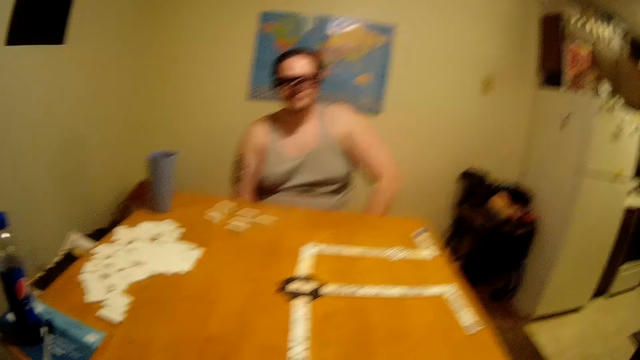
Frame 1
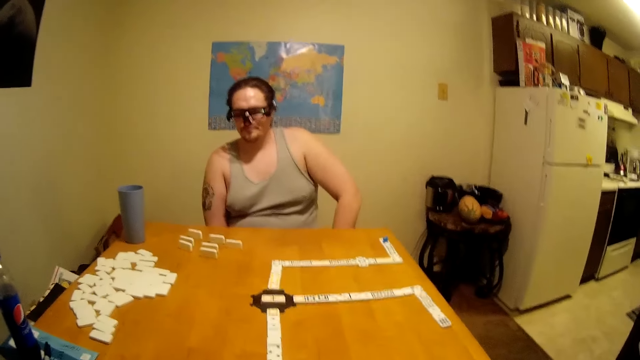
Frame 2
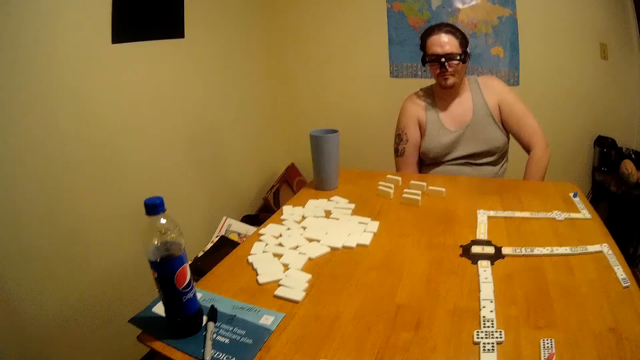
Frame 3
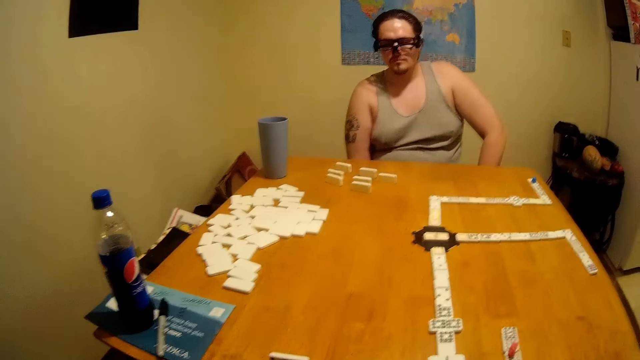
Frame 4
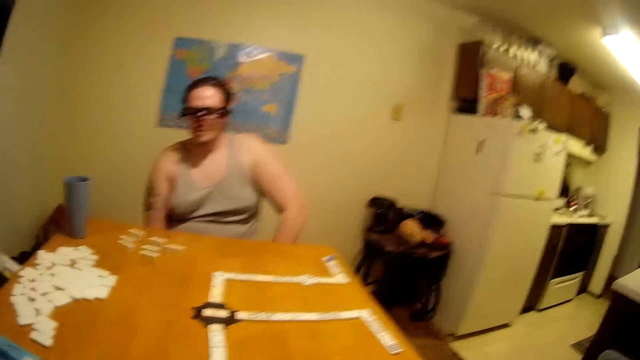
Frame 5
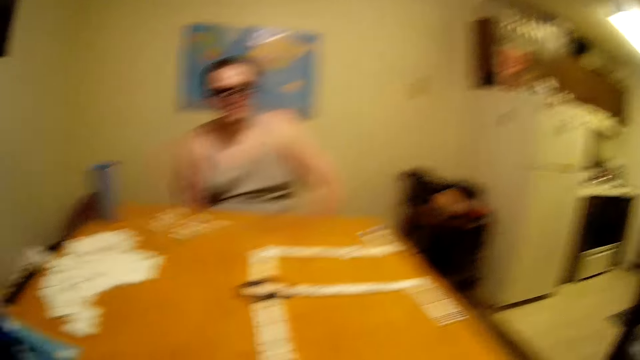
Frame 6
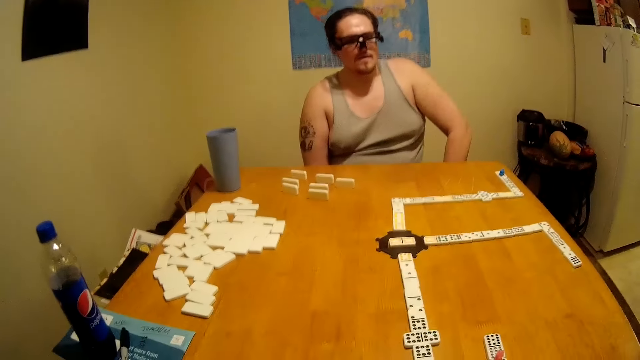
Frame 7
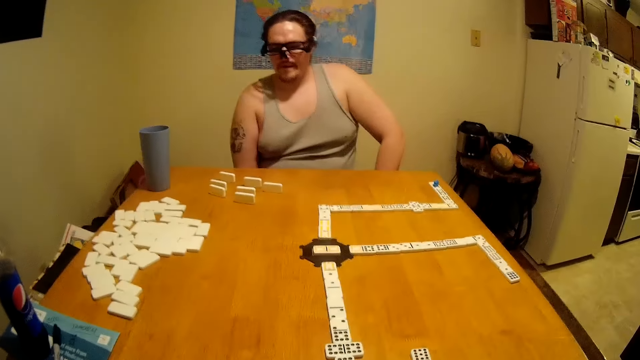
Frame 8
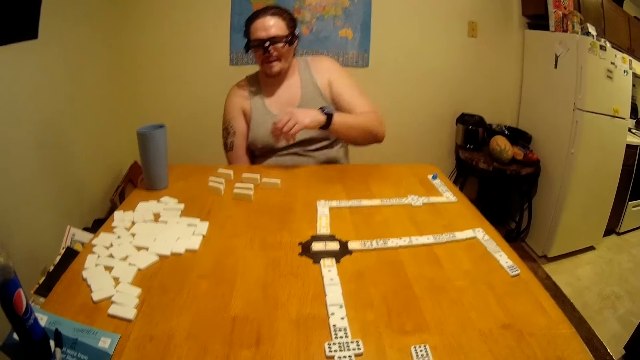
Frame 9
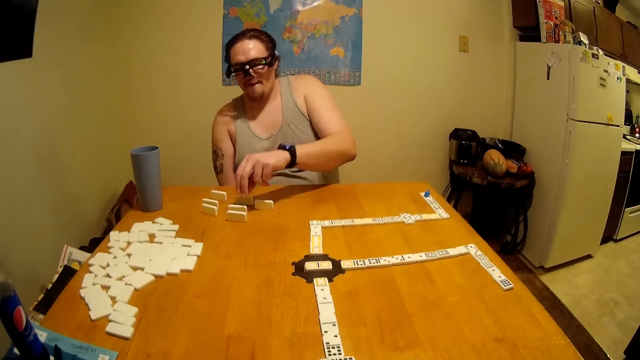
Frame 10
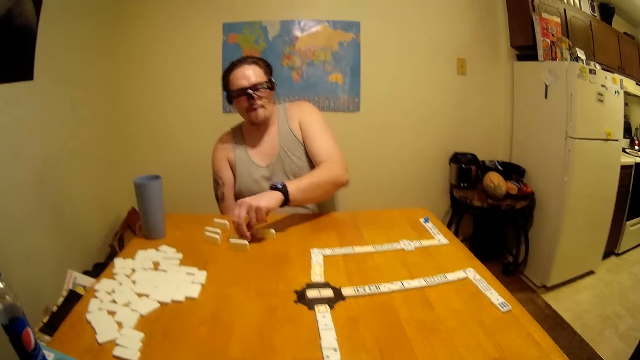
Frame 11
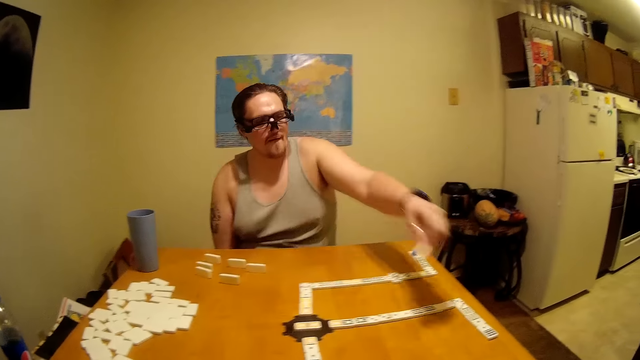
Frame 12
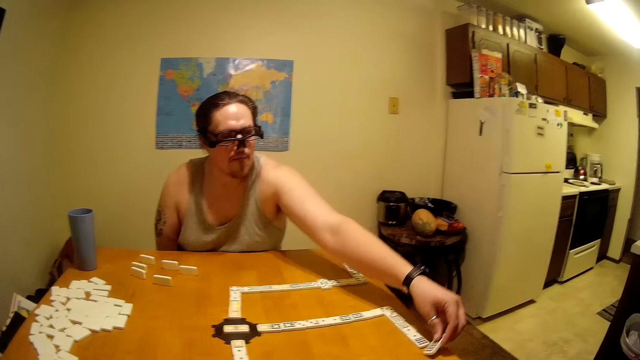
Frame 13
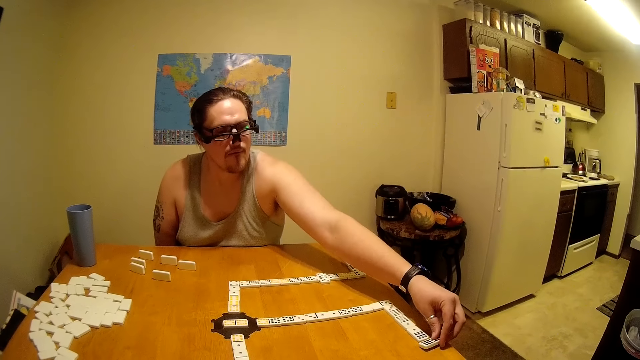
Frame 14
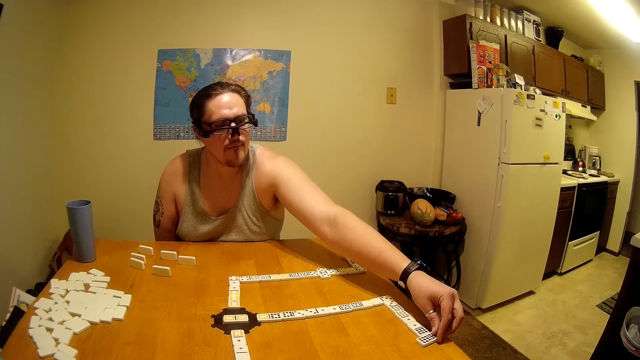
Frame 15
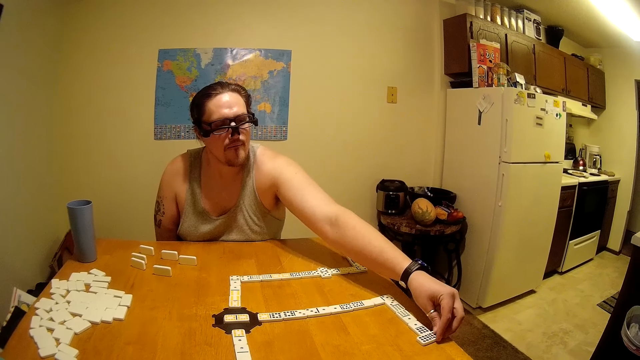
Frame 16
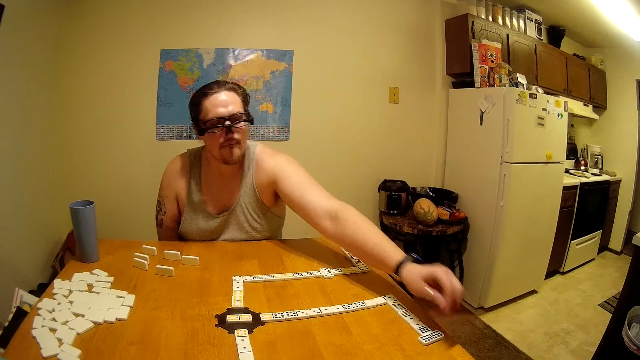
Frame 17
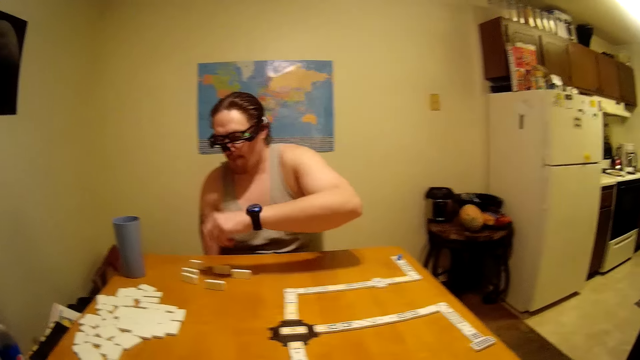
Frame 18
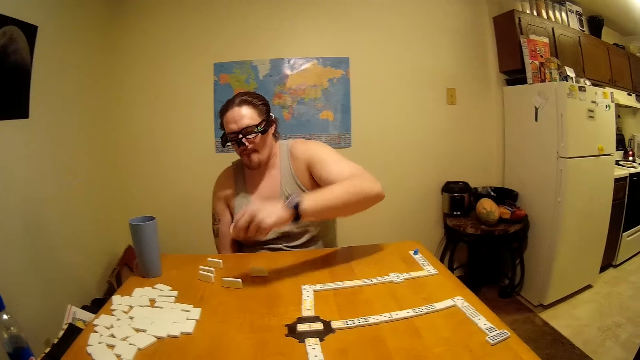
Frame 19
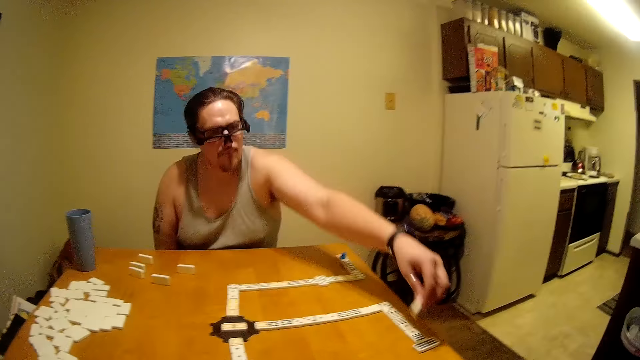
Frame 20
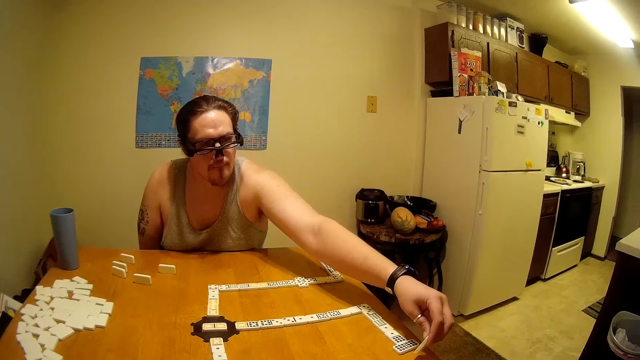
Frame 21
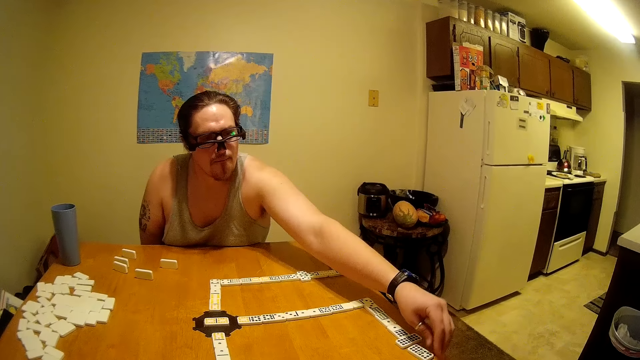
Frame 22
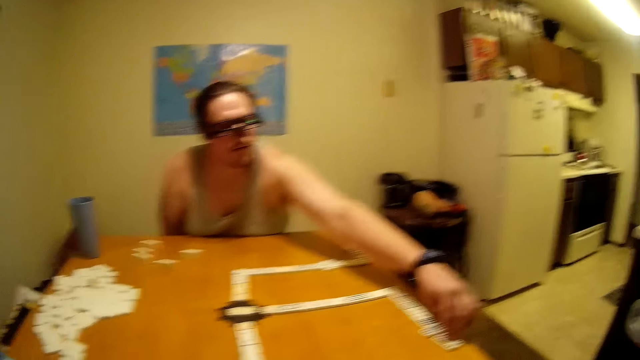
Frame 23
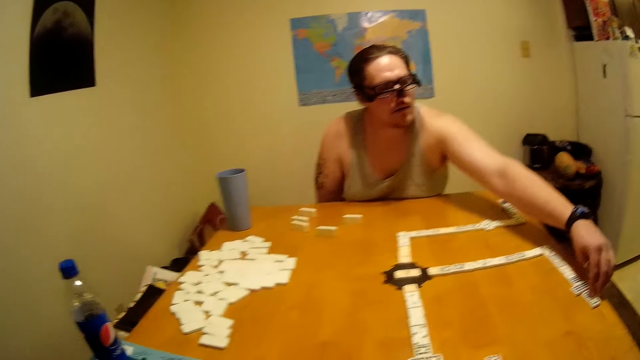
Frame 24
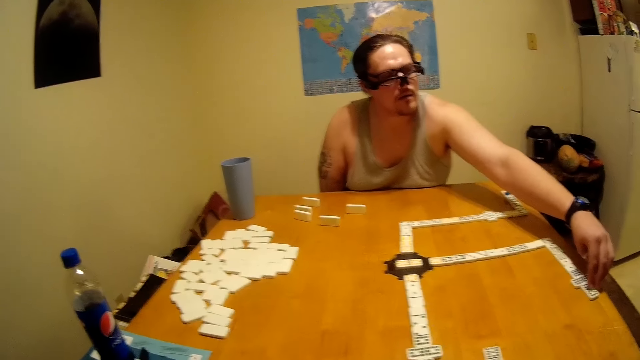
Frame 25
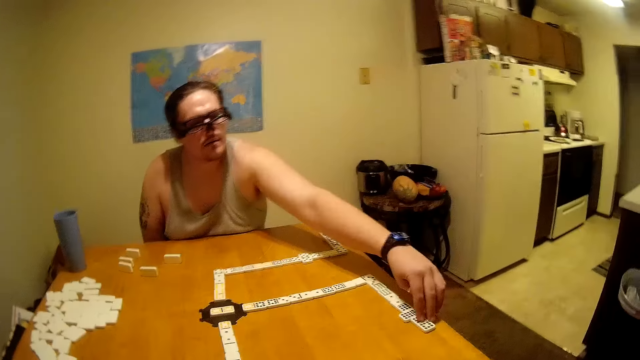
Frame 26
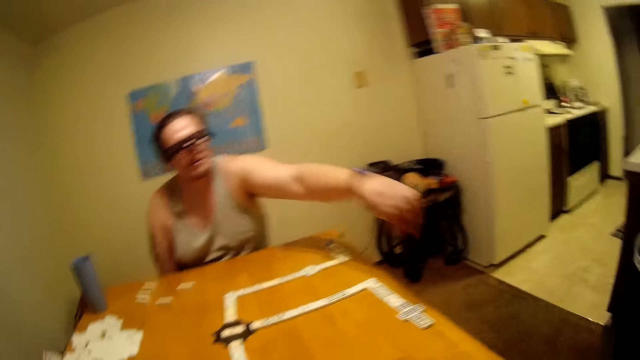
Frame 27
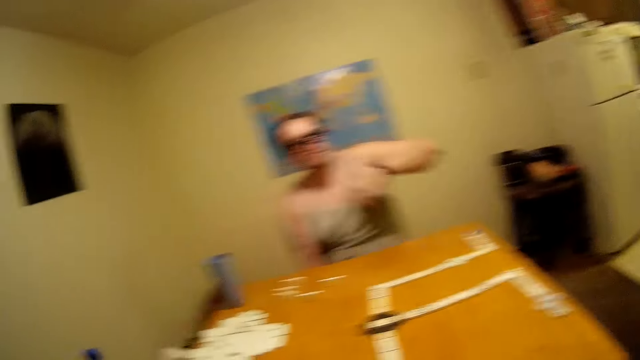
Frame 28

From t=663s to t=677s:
A man plays dominoes on the table. The man picks a tile and puts the tile on the table. The man picks a tile and puts the tile on the table.

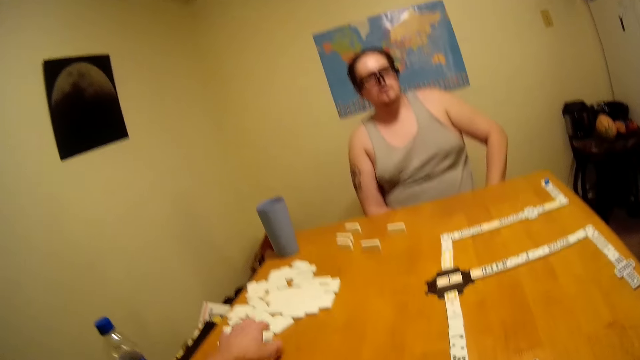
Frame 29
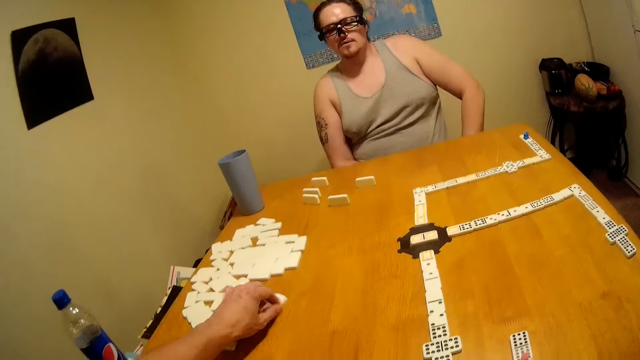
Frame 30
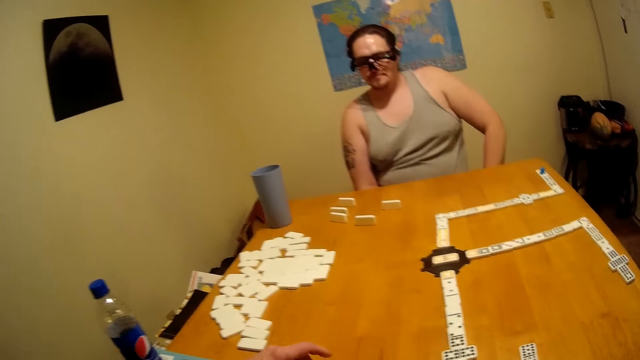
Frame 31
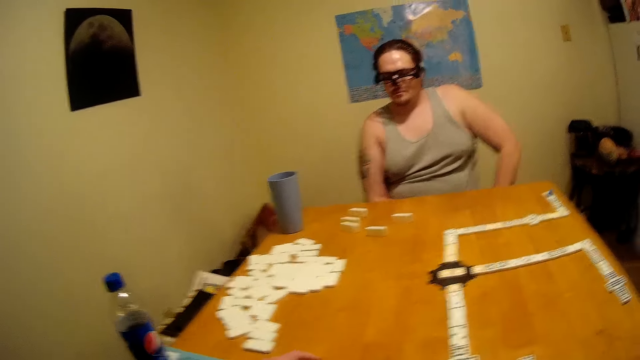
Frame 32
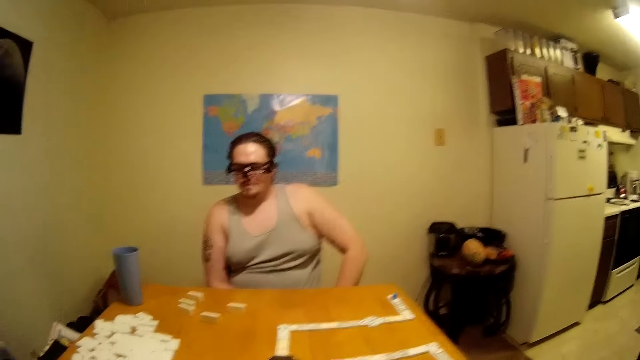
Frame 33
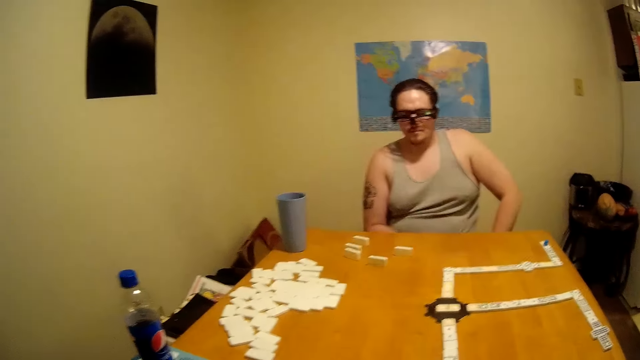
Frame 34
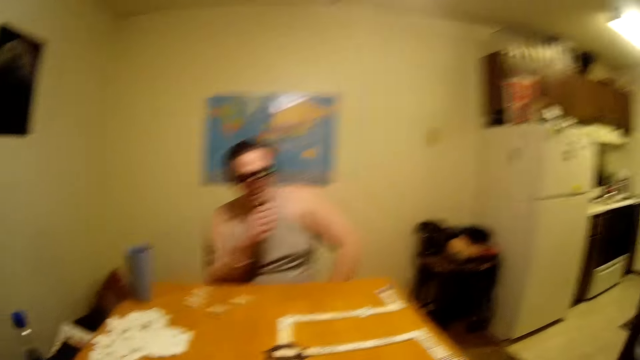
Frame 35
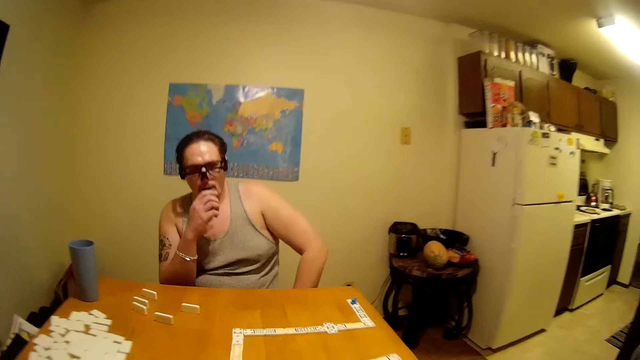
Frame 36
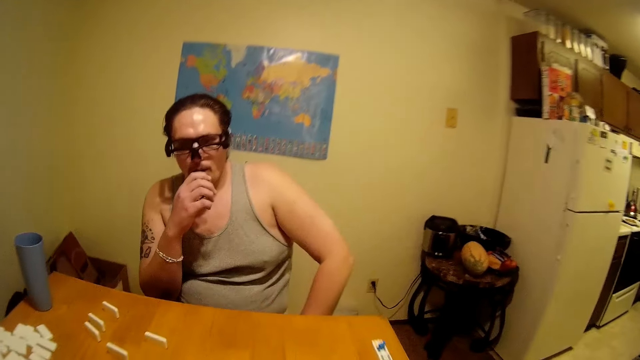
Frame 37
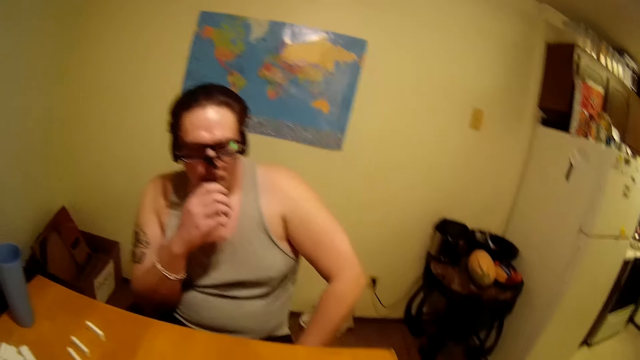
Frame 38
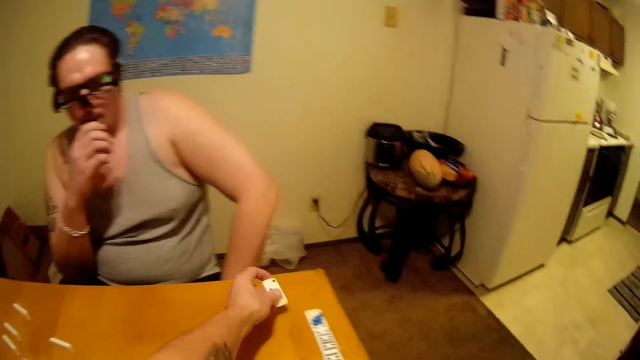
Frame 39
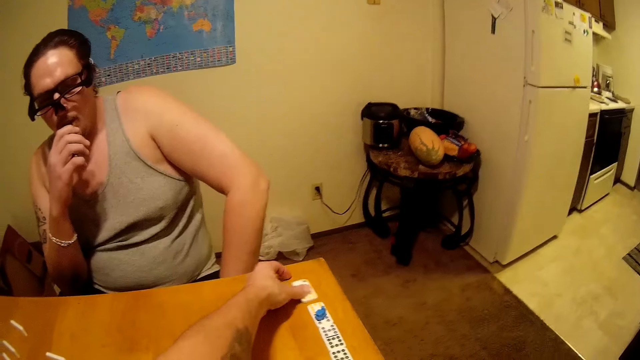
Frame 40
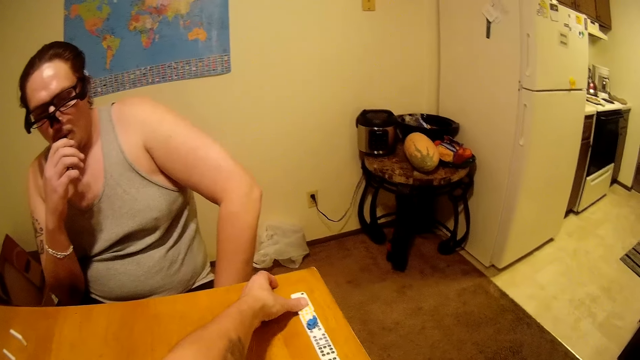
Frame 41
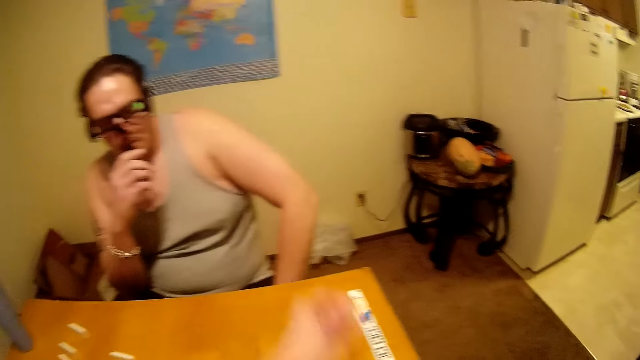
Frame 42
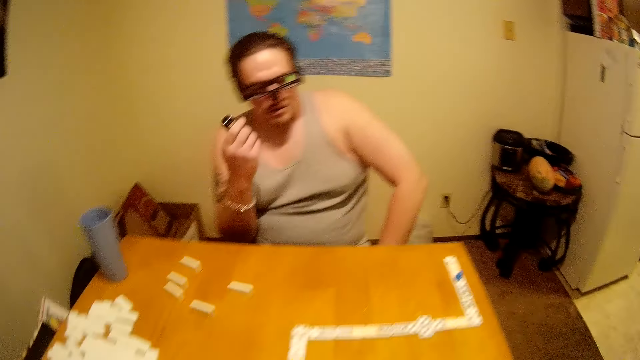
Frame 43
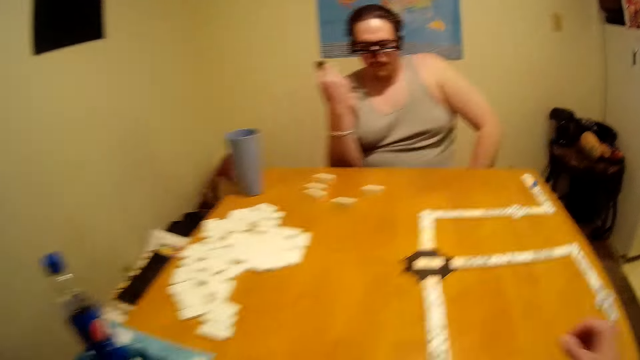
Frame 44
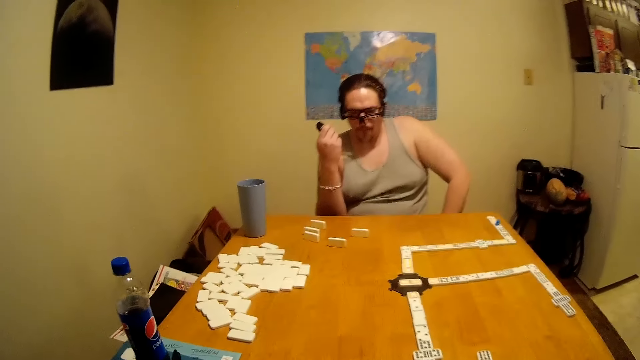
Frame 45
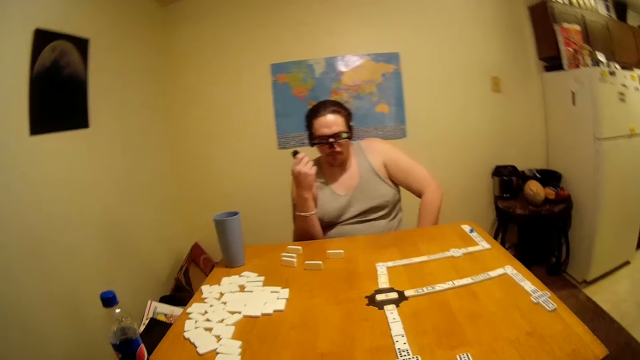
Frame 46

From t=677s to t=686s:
The camera wearer plays dominoes on the table. They pull a tile. They put the tile on the table.
